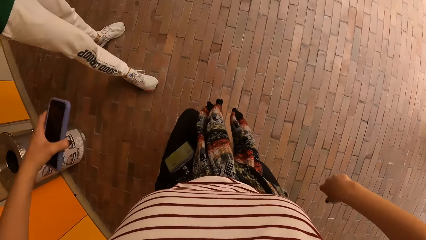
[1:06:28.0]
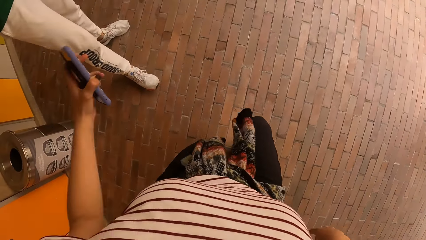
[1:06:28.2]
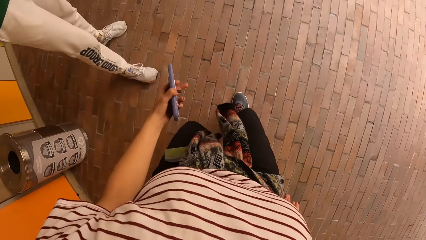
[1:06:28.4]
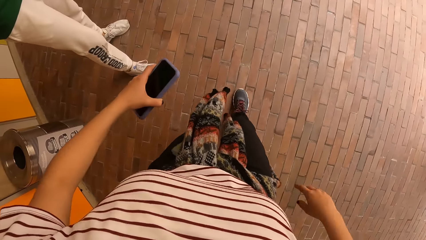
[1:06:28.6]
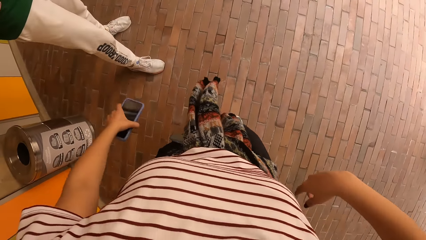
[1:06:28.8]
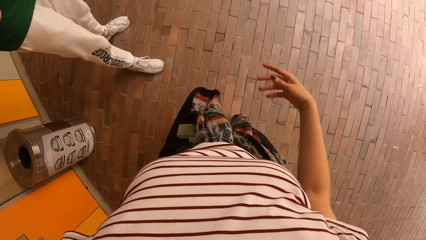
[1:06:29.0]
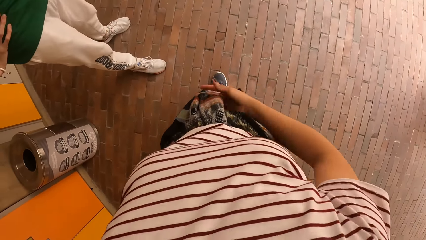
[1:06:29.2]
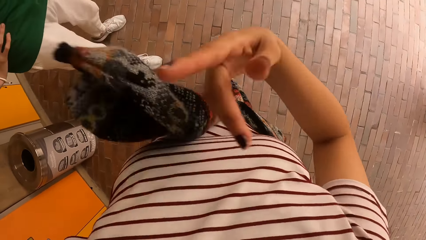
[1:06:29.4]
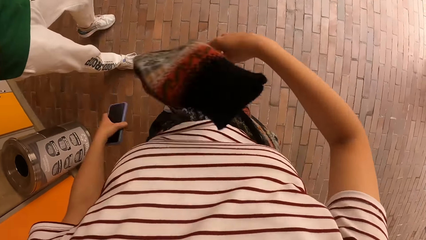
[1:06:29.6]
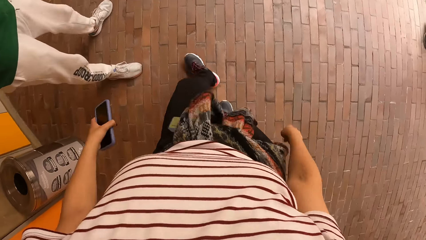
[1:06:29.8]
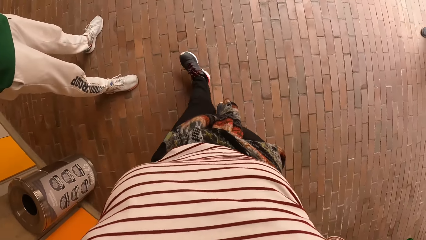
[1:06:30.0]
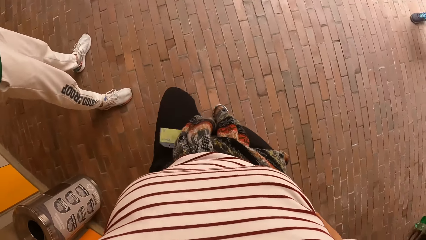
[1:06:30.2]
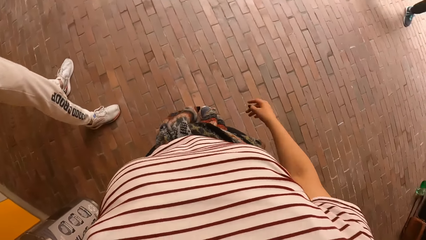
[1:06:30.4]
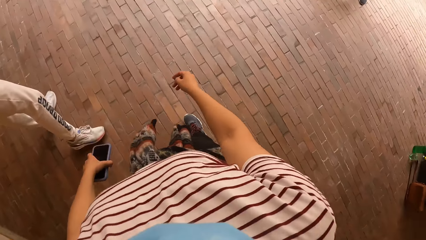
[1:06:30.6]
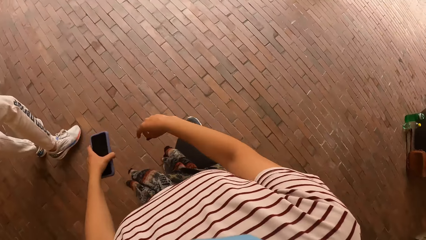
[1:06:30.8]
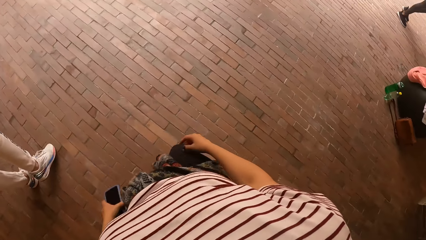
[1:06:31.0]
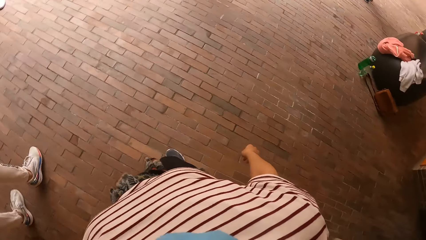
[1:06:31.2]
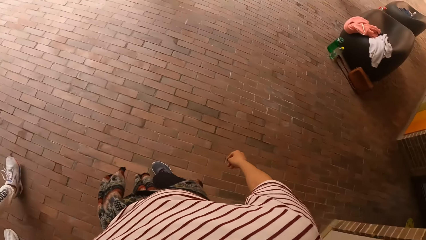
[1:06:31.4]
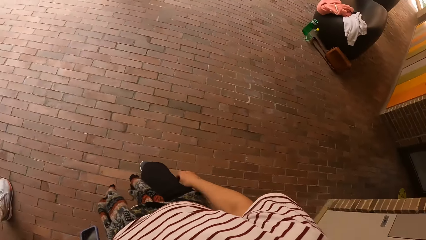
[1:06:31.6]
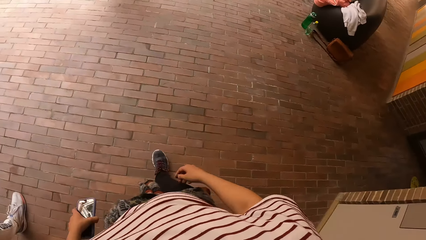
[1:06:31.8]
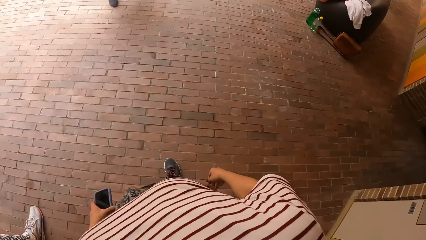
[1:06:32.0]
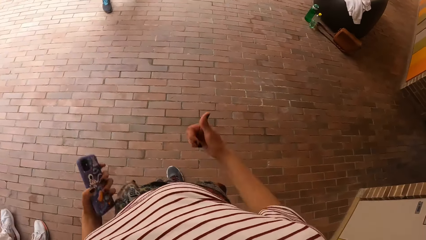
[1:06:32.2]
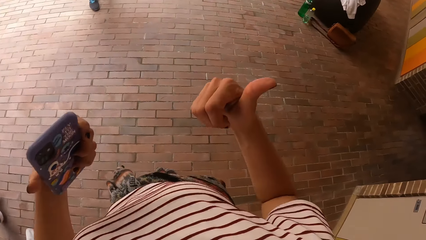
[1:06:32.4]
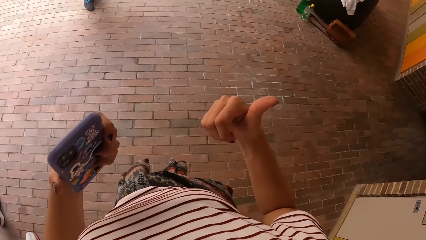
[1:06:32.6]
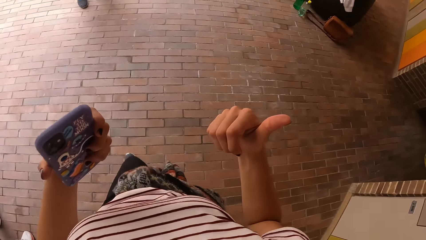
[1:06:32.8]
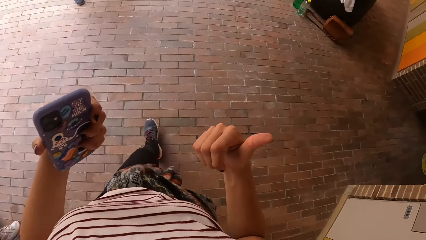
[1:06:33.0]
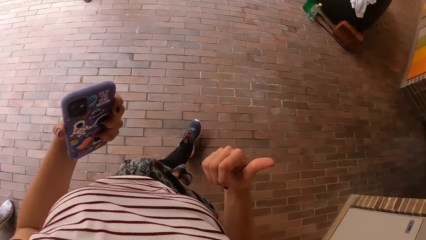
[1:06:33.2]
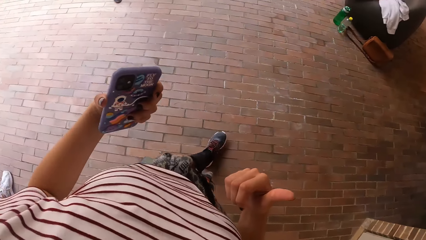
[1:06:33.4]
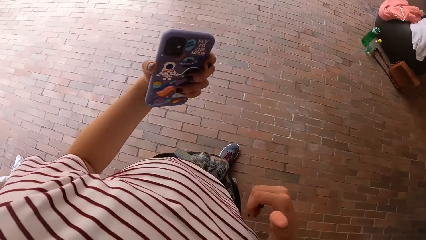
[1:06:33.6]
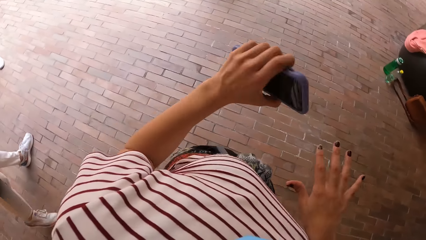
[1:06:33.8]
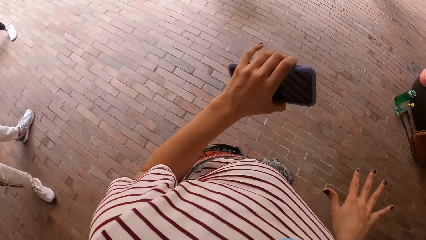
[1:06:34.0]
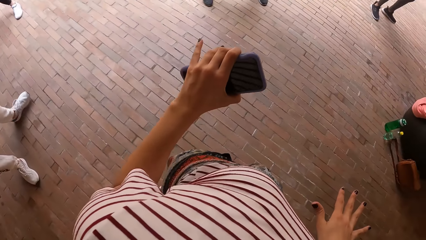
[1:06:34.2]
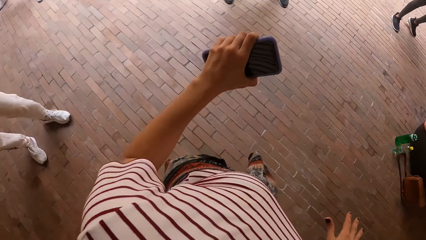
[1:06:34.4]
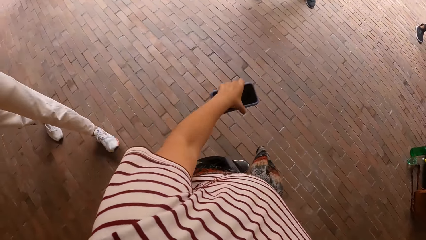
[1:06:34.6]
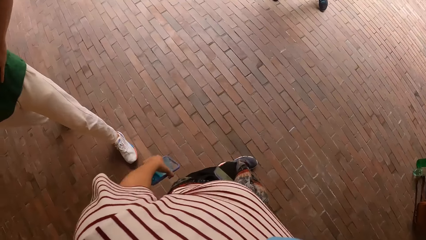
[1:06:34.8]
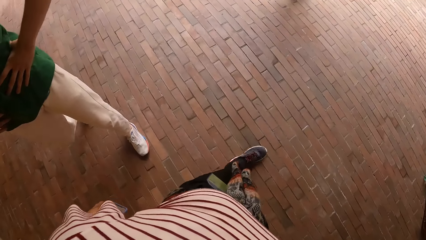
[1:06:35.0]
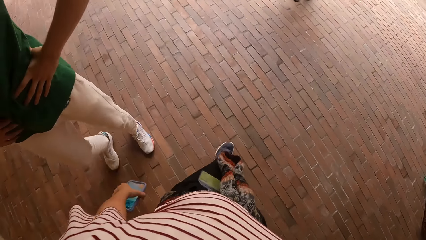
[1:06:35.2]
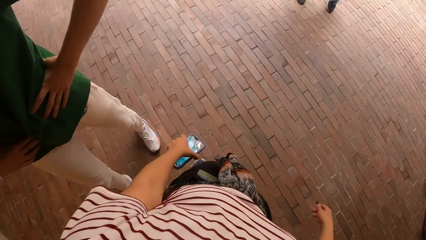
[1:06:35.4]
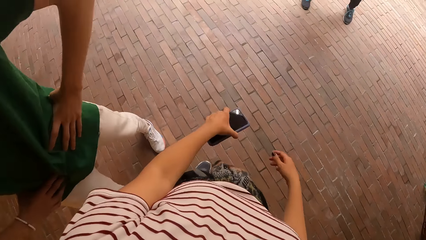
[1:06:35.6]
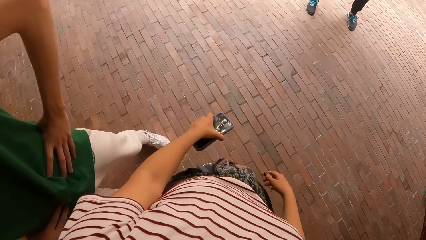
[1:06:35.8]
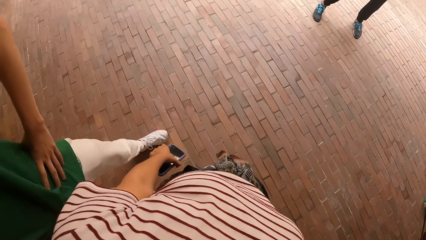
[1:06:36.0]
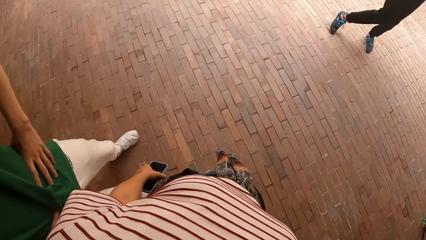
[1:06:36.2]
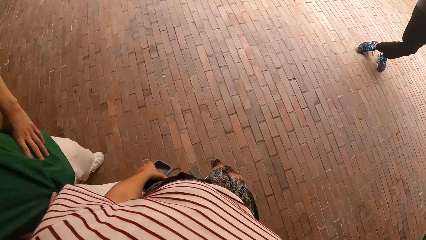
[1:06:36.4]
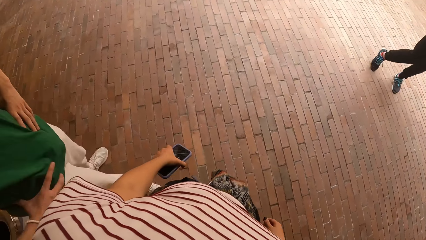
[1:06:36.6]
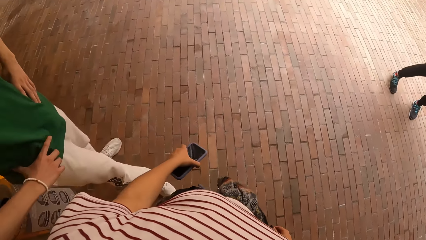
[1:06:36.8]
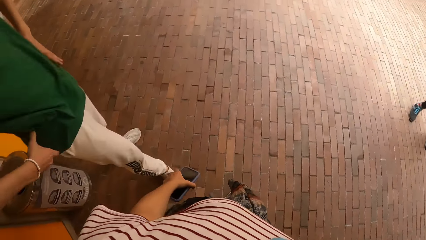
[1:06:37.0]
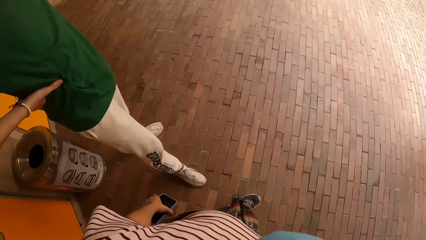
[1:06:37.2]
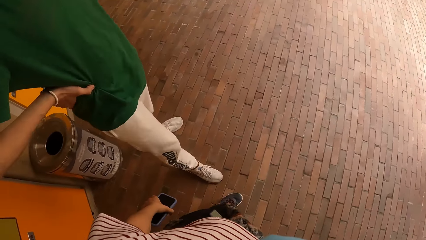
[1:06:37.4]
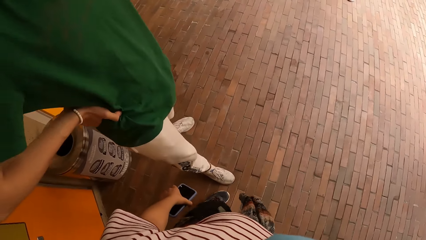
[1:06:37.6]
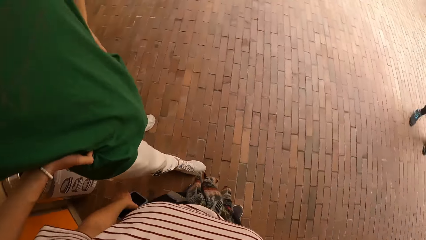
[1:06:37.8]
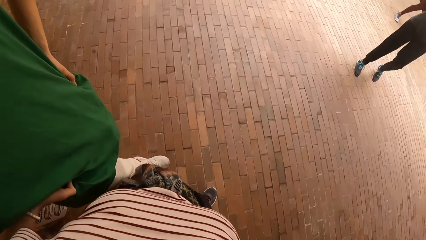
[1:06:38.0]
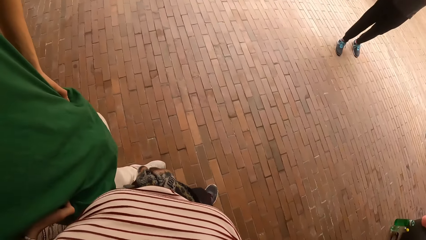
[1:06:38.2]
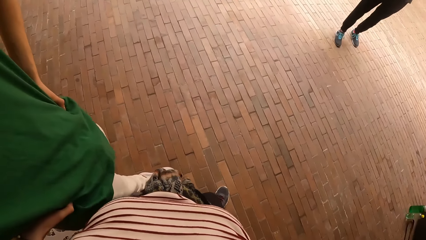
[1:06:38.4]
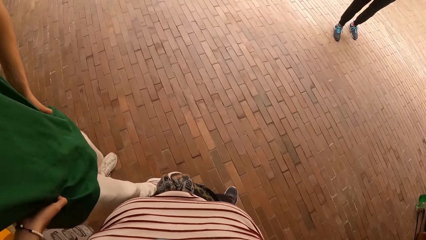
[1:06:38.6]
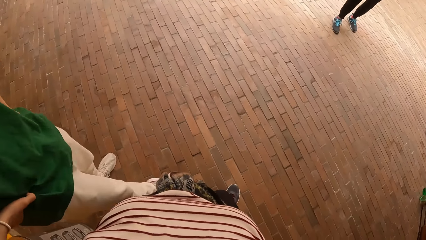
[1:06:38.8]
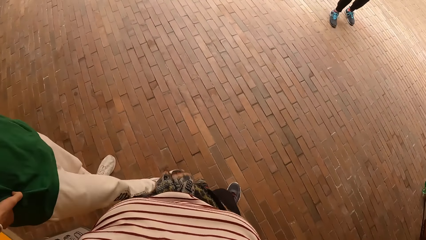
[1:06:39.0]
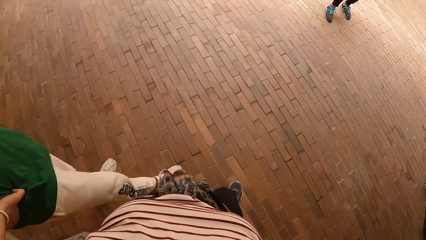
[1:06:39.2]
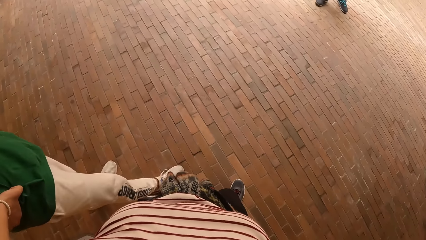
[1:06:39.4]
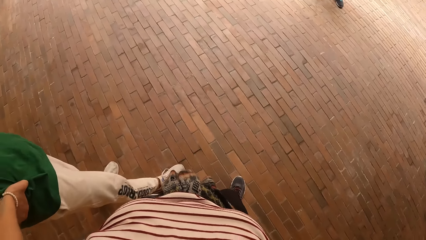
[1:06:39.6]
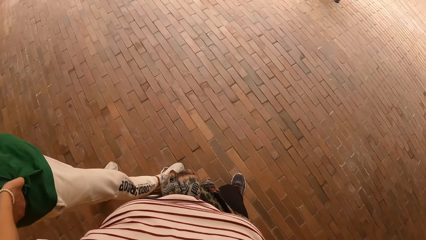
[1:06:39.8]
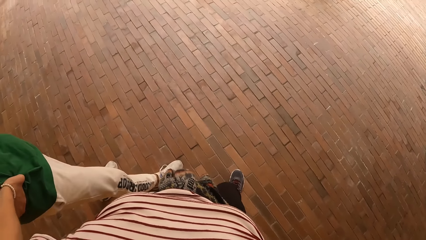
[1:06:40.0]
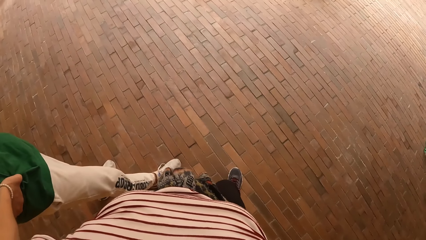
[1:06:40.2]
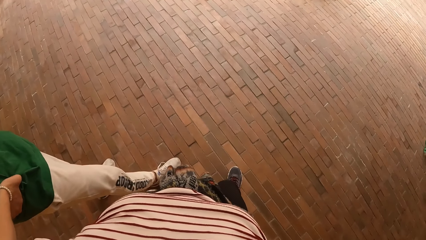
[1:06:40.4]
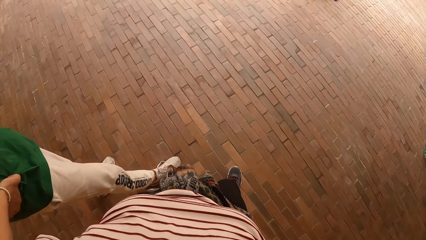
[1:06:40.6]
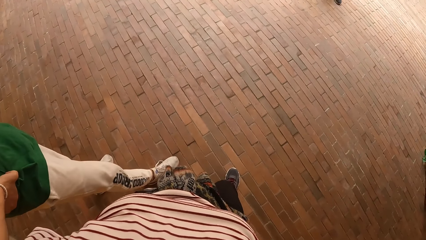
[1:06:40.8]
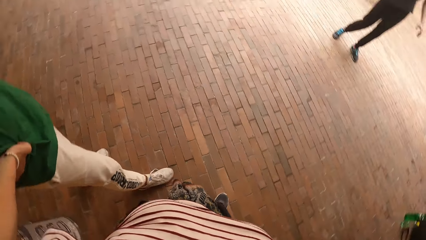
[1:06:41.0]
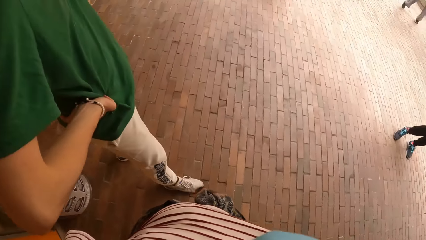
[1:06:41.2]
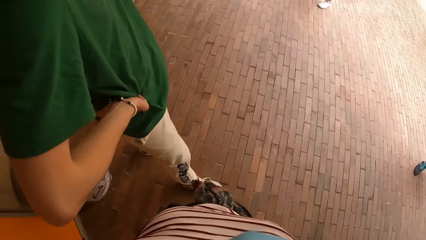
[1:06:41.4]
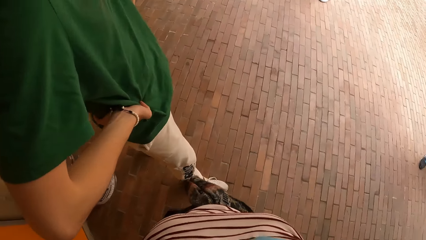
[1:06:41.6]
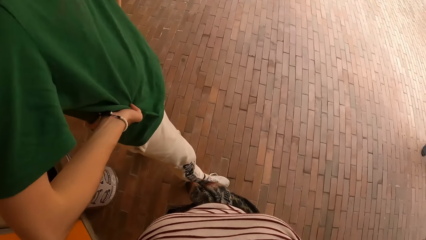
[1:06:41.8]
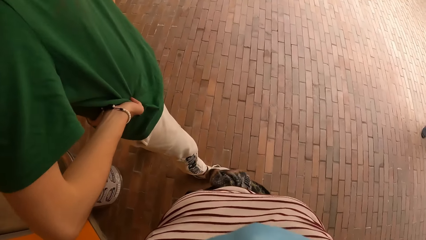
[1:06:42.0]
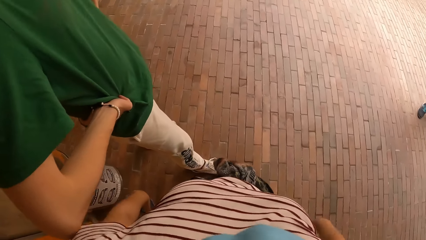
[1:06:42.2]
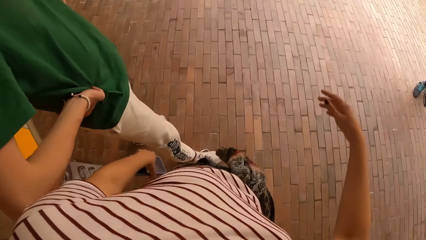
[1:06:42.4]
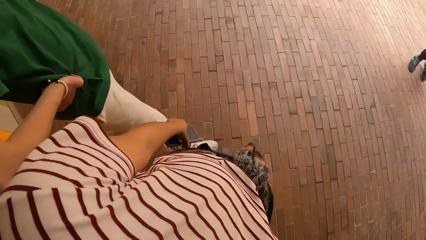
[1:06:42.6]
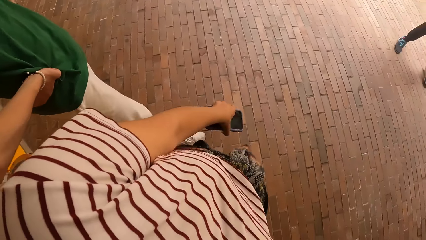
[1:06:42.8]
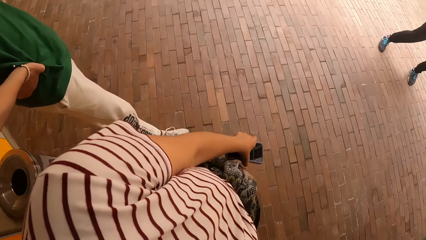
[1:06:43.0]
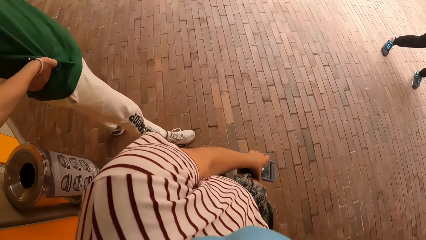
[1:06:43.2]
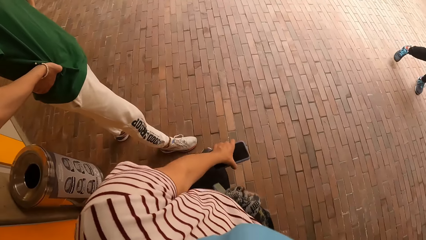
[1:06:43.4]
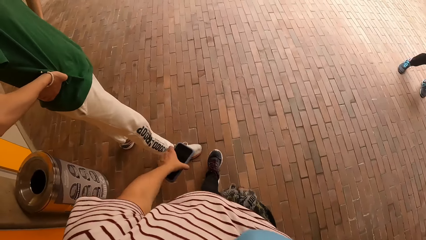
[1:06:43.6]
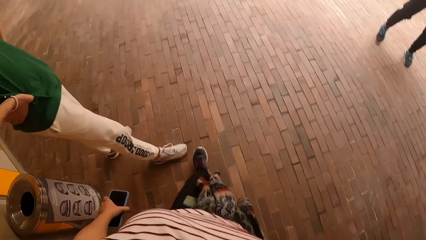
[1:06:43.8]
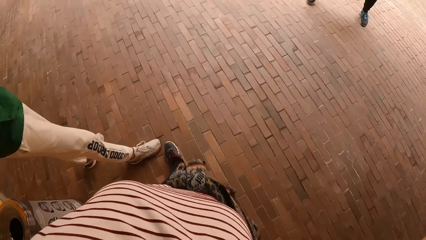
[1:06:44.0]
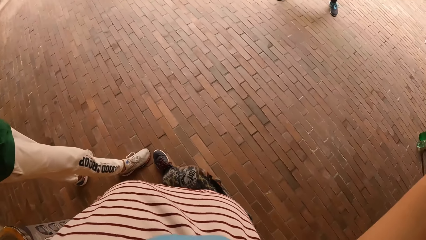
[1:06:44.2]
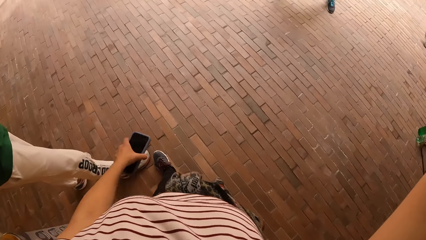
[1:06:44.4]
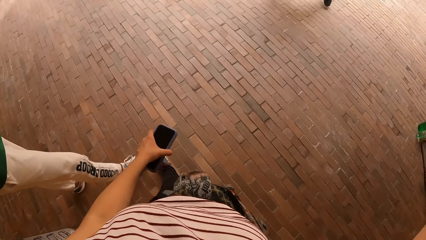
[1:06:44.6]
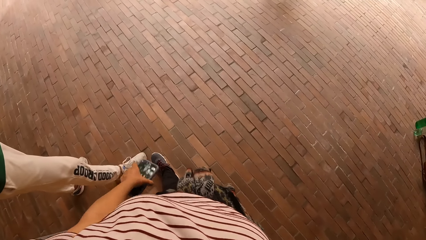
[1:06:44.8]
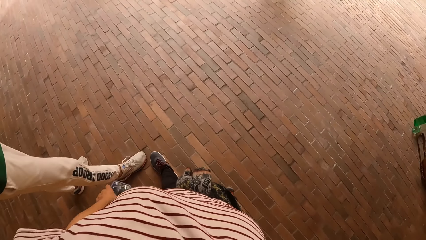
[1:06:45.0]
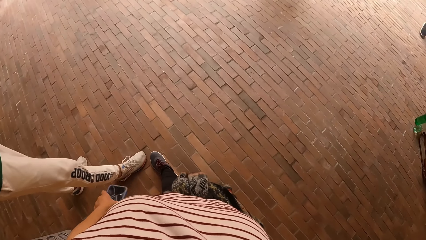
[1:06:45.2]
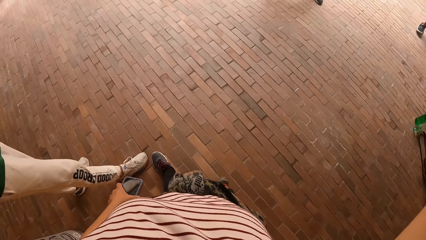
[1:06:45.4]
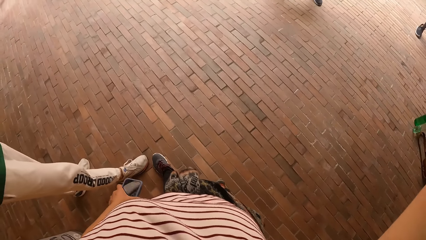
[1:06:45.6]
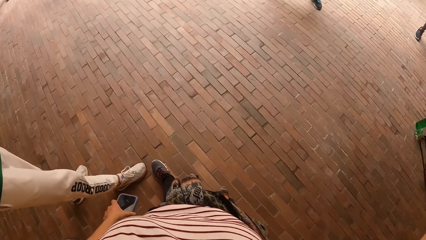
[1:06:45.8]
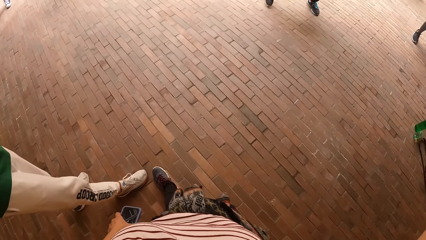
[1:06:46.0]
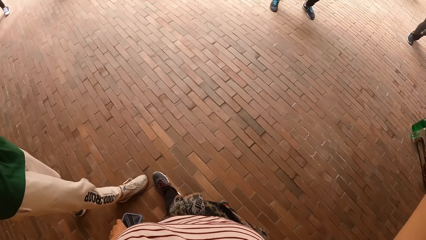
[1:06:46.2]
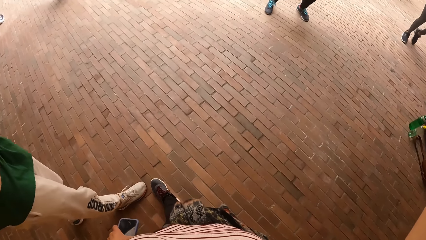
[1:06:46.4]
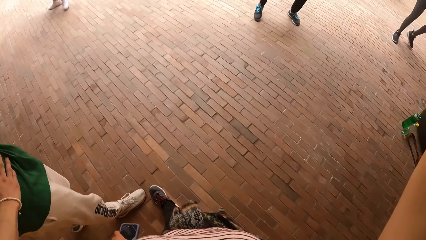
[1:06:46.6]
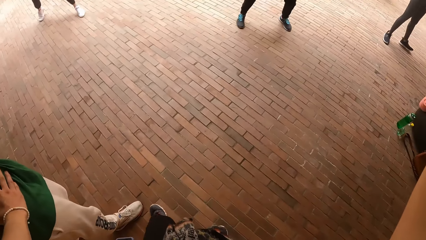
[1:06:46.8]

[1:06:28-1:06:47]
The camera wearer flips a sleeve of the cardigan on her waist with her right hand. She gives a man a thumbs up with her right hand. She lifts both hands and makes a step. Another man holds his waist with both hands. The camera wearer converses with a third man. She lifts the right hand. The first man dances in front of the group of people. The camera wearer adjusts the camera.
